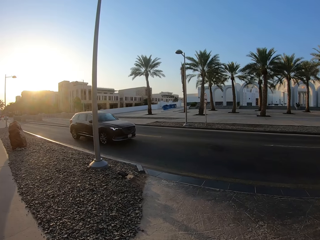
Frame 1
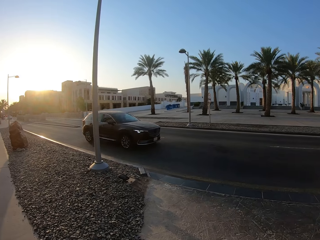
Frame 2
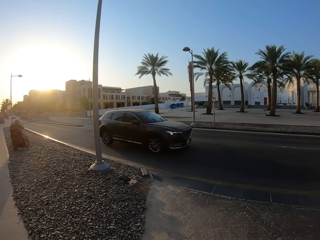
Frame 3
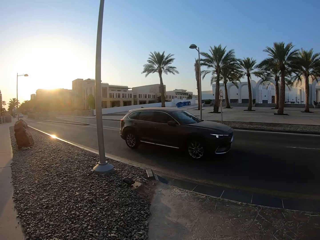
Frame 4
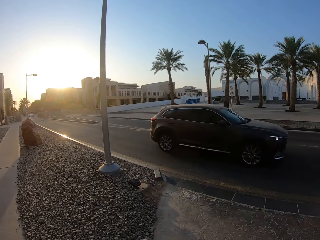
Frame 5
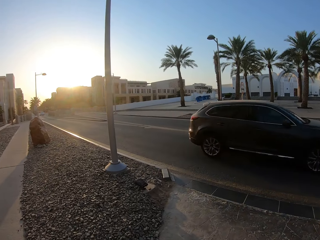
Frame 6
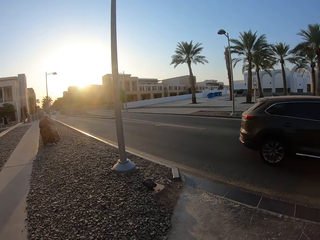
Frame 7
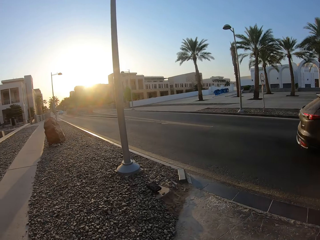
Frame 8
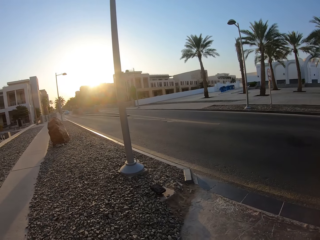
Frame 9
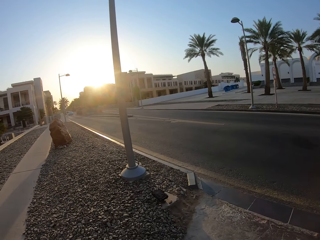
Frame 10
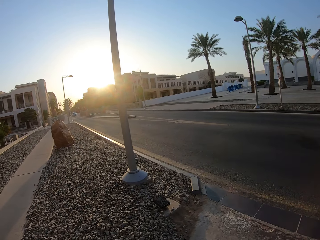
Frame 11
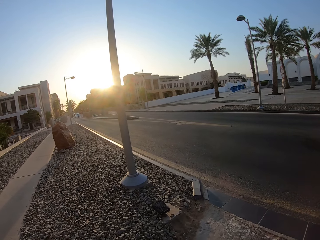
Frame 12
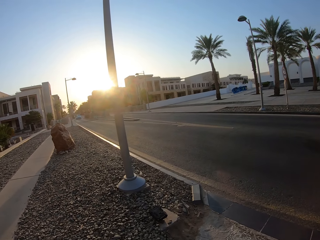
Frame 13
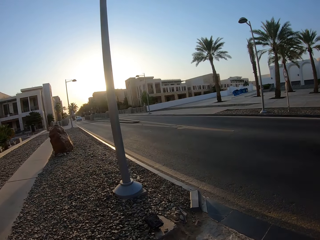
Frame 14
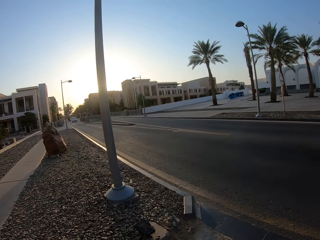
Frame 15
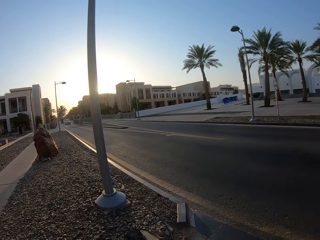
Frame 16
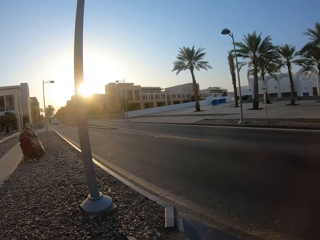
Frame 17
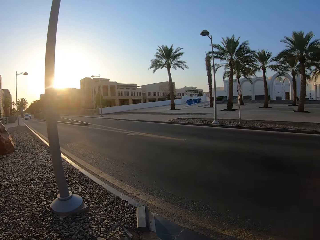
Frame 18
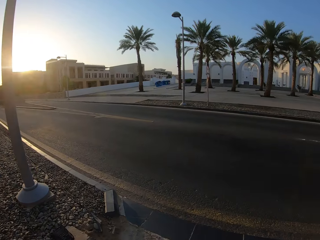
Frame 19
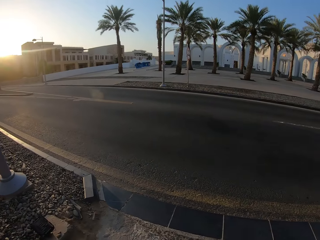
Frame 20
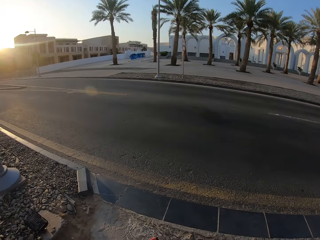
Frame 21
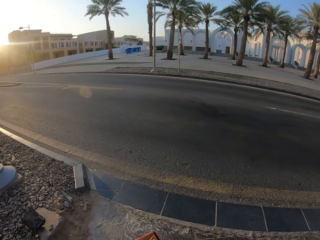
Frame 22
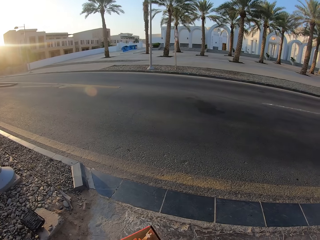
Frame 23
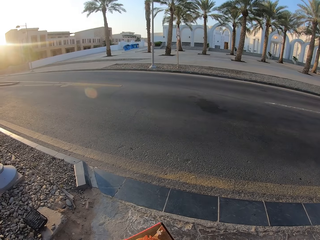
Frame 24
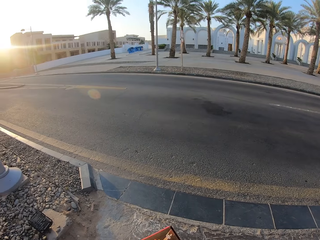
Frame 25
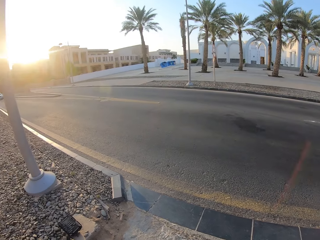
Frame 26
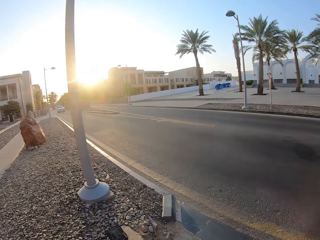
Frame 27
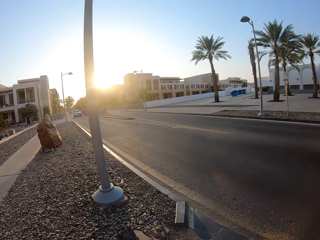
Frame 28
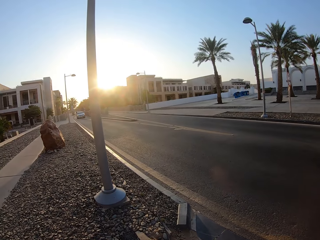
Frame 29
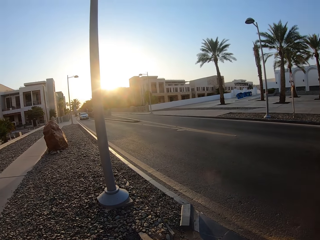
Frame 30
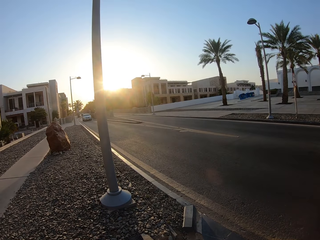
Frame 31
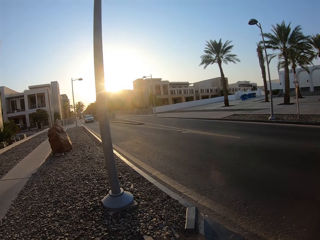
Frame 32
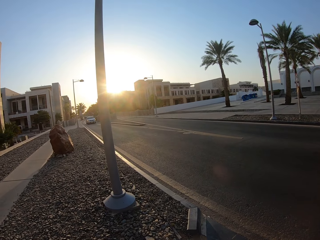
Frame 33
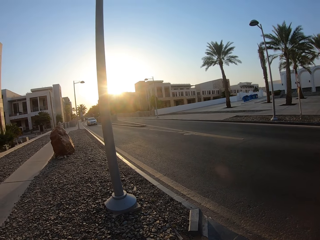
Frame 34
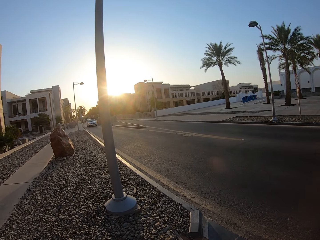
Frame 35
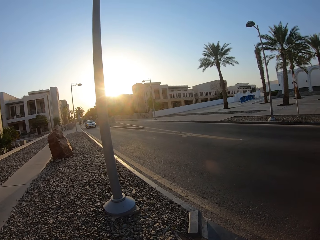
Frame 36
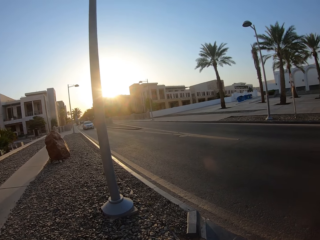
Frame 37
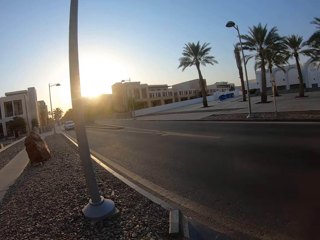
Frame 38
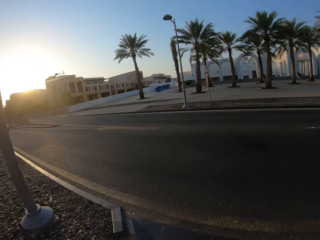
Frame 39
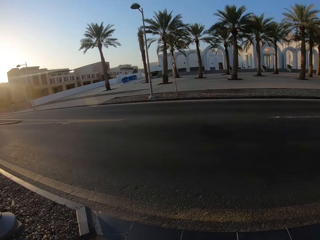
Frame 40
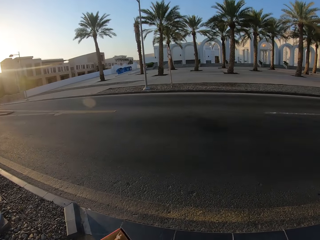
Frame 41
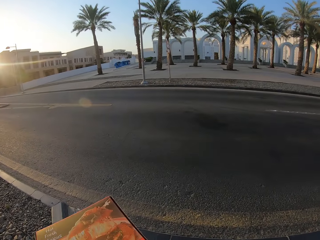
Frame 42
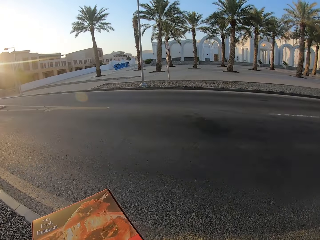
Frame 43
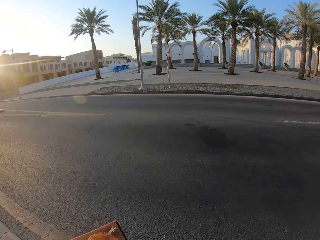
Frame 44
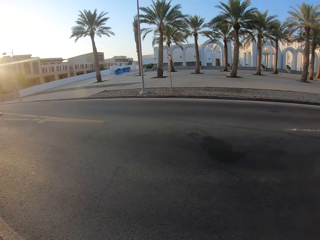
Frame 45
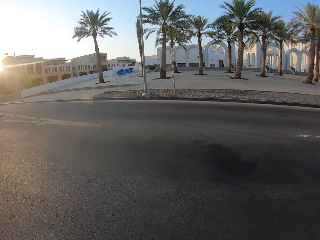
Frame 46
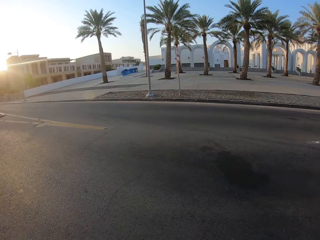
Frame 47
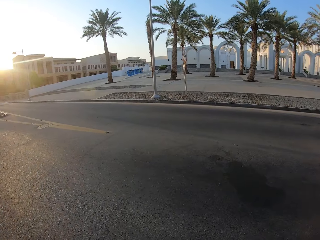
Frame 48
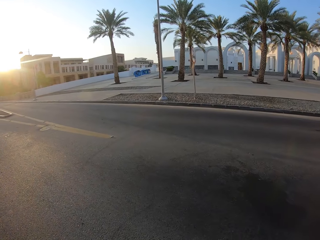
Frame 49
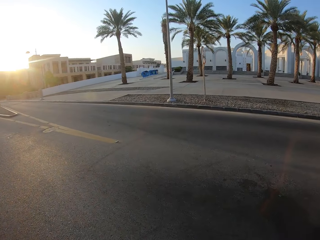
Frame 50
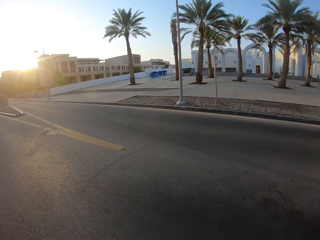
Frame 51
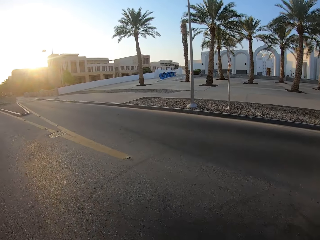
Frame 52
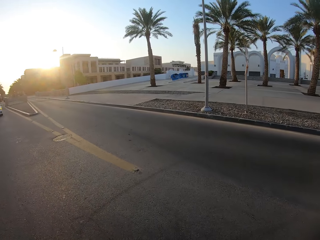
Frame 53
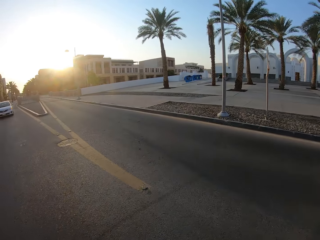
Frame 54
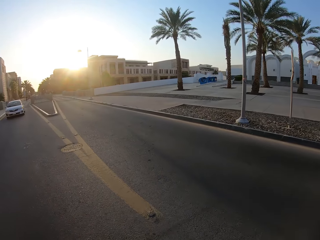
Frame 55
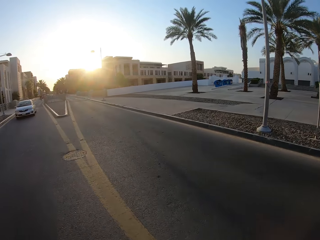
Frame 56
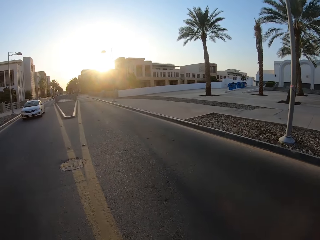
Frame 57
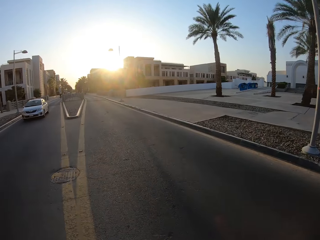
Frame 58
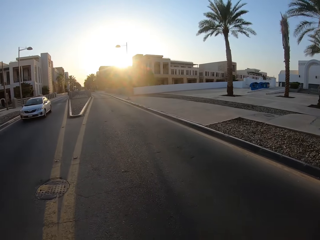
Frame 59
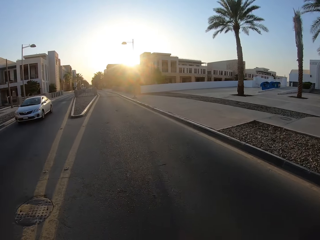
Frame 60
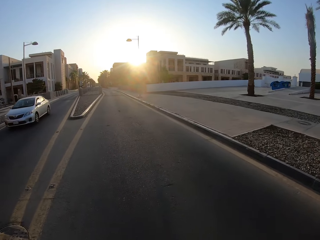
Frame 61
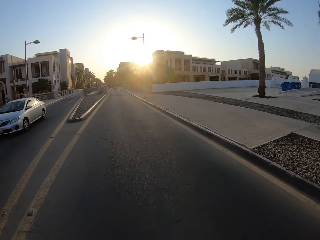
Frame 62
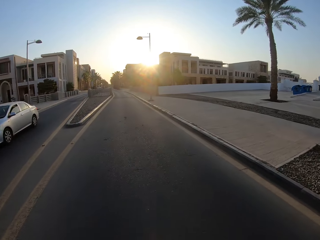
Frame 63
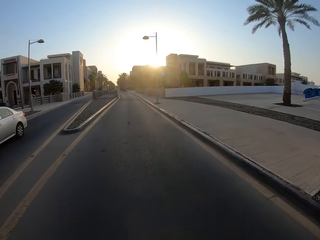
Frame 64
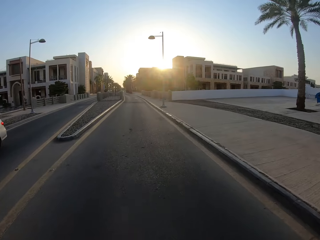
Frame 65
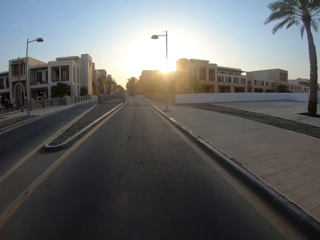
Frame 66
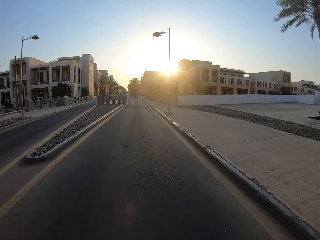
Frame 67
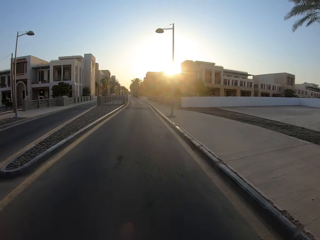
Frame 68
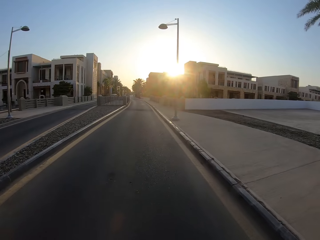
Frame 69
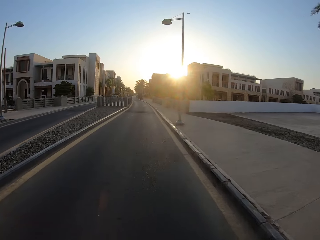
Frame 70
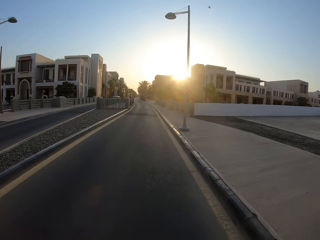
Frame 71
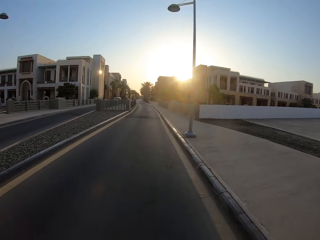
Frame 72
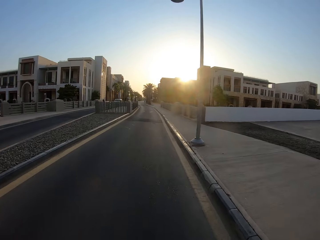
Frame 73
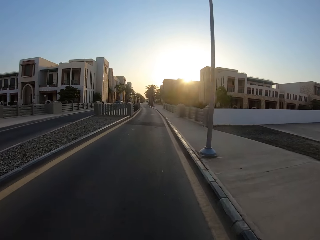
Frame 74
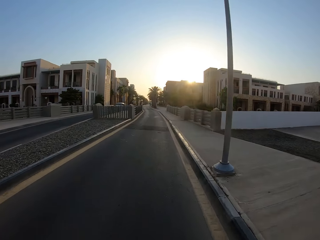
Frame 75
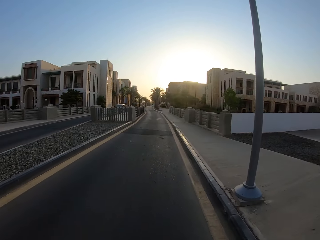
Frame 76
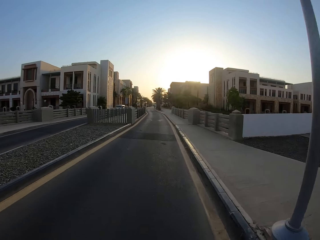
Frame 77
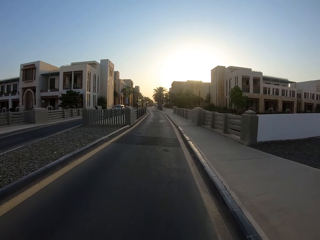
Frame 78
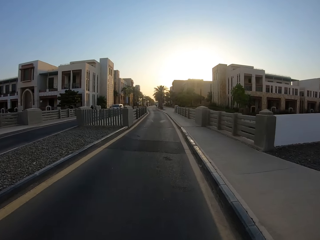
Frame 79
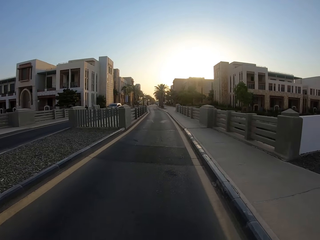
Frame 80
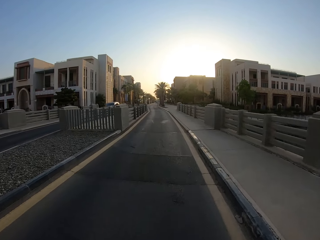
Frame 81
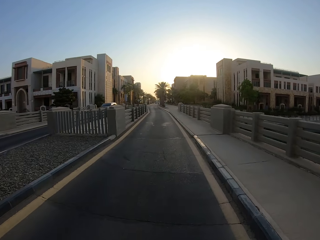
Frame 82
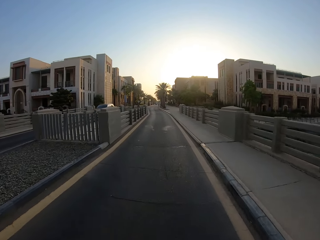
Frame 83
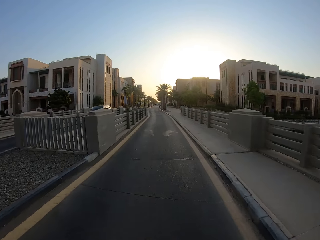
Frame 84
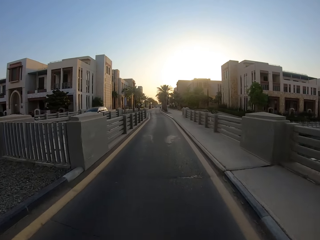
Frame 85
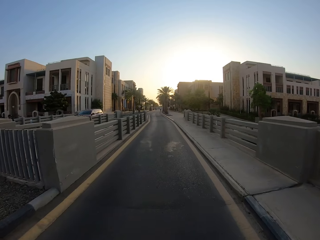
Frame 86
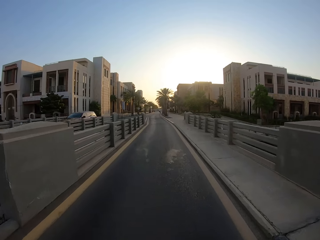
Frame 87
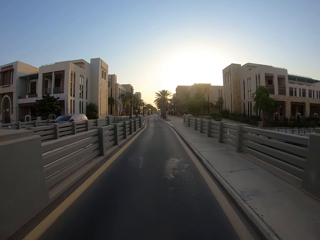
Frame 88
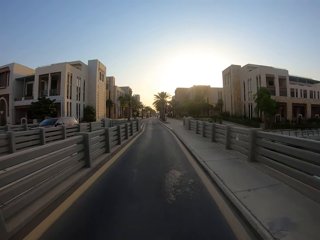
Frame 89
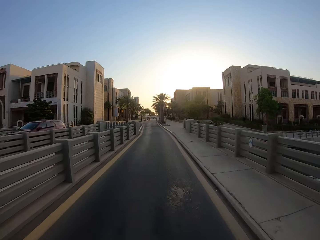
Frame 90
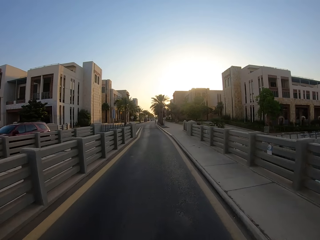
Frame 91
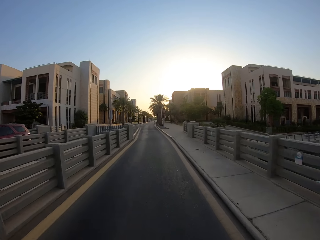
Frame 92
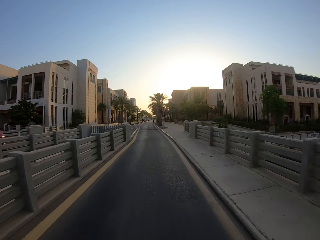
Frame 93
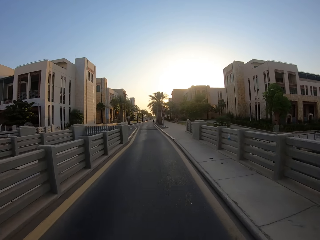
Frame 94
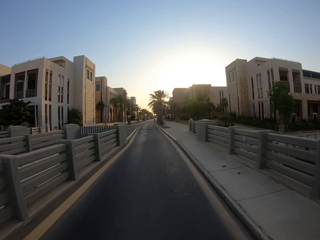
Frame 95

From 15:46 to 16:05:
The camera wearer stops for a car to pass. They look left at the road. They cross the road with an electric scooter. They ride the electric scooter on the road.

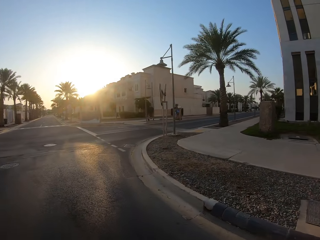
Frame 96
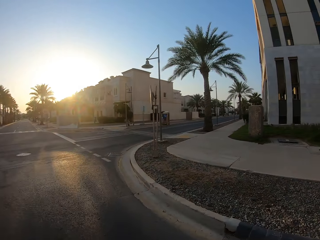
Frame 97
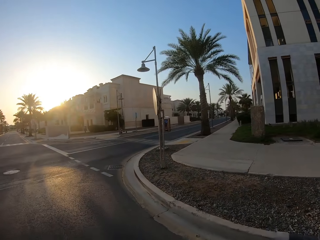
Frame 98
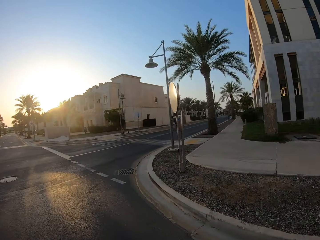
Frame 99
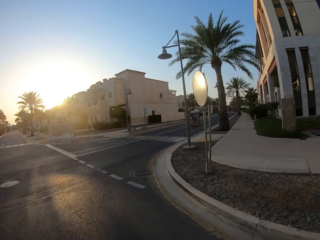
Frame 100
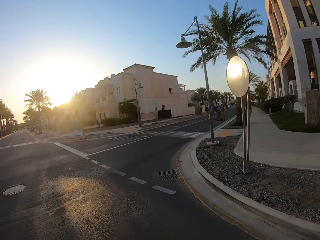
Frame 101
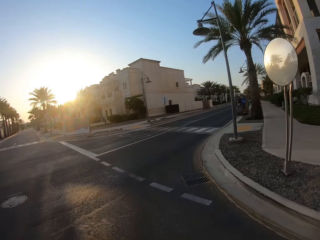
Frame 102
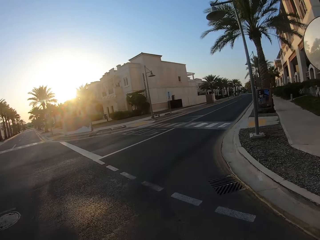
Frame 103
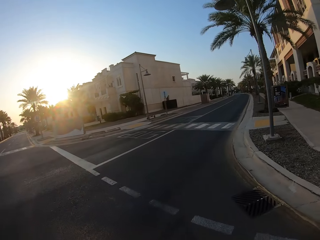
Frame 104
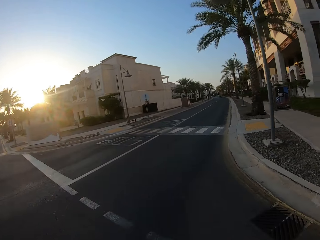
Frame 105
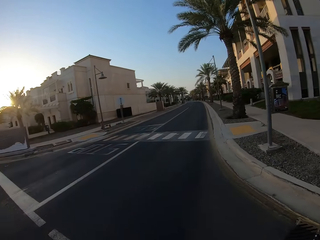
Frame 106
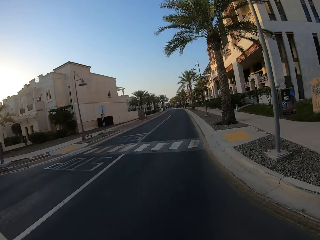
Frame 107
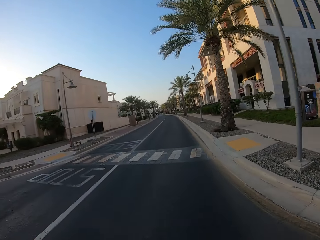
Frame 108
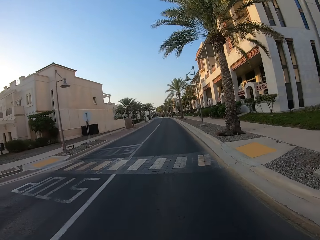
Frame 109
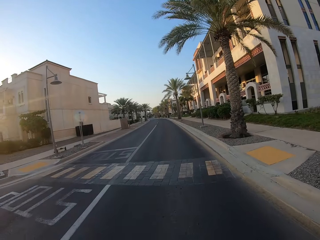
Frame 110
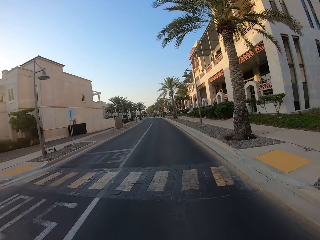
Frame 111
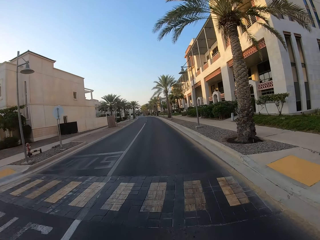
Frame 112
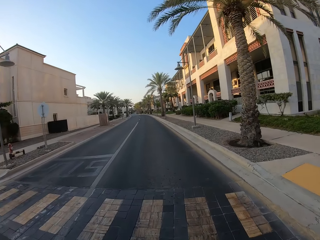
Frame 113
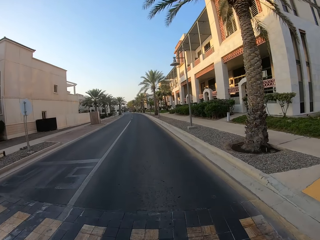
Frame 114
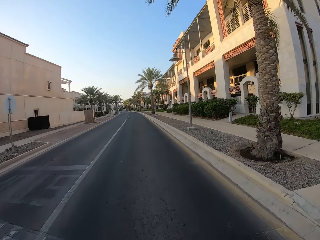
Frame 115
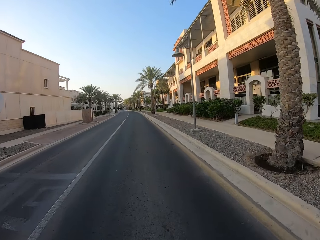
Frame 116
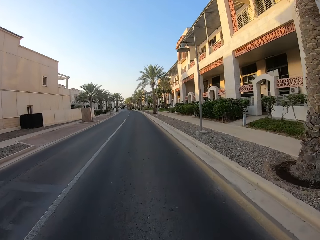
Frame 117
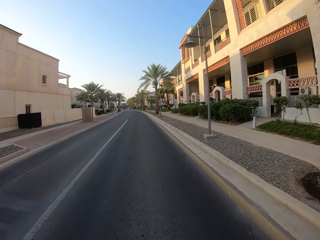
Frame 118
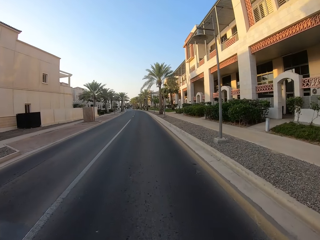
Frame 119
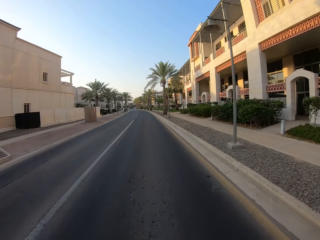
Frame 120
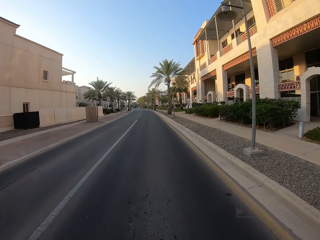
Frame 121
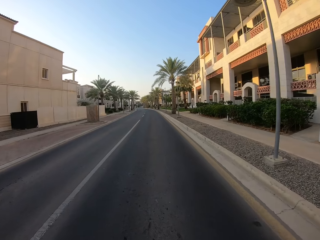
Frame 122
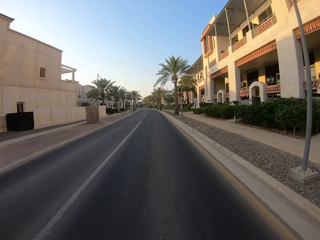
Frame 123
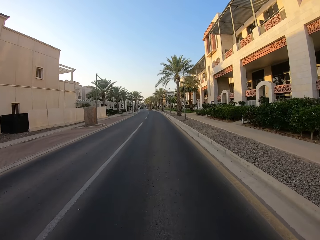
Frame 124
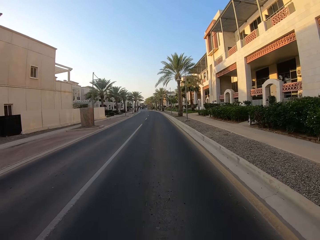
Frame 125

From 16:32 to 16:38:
The camera wearer makes a right turn. They ride on a skate bike.
